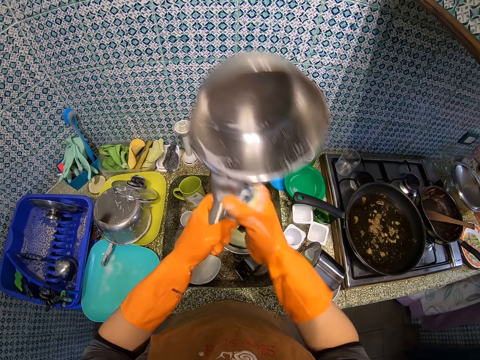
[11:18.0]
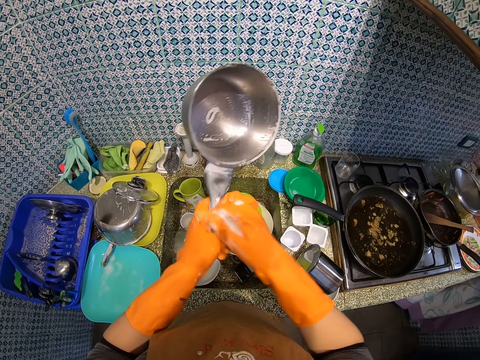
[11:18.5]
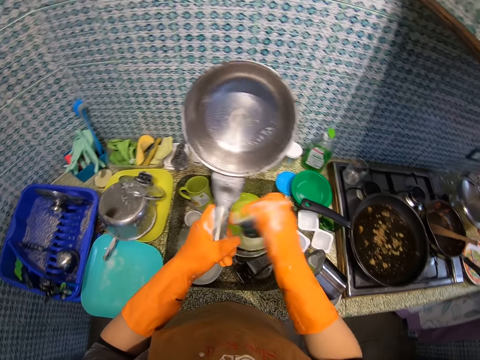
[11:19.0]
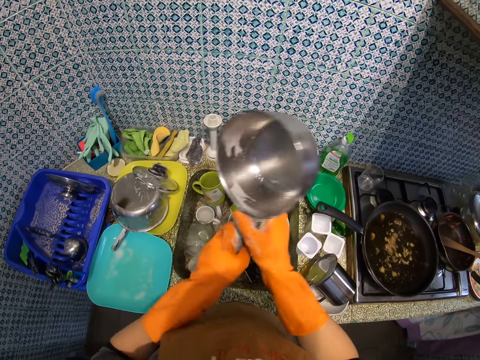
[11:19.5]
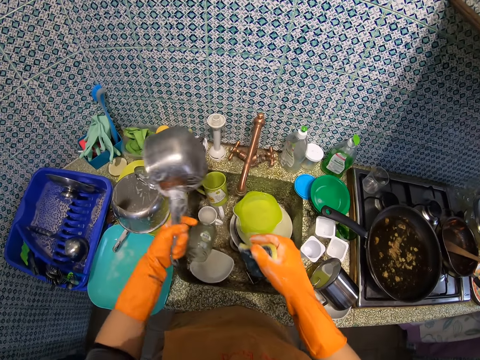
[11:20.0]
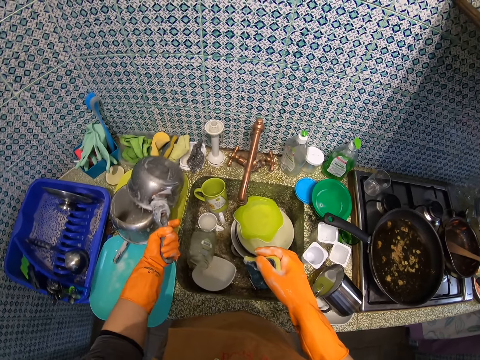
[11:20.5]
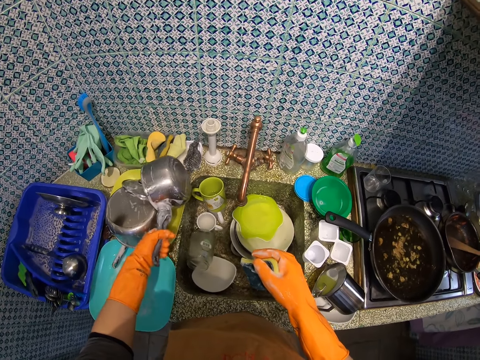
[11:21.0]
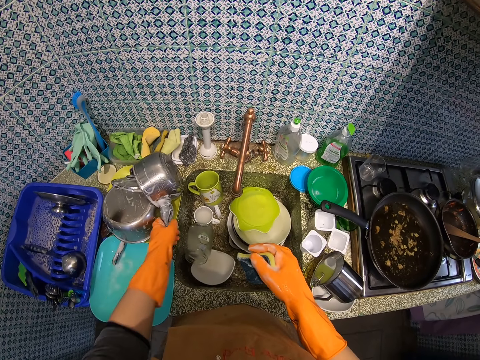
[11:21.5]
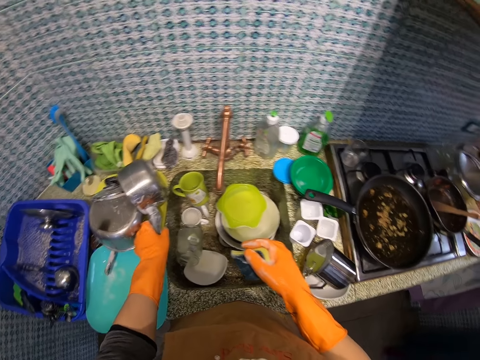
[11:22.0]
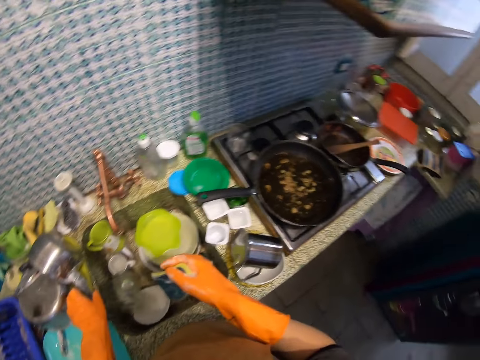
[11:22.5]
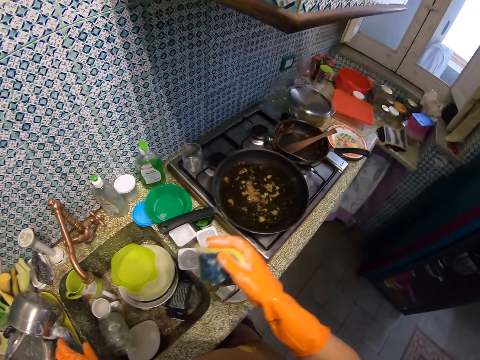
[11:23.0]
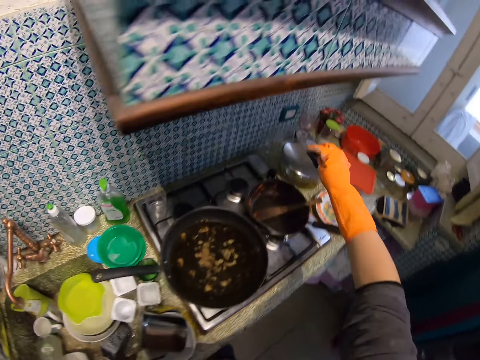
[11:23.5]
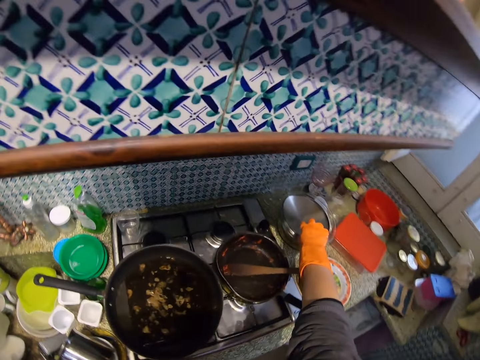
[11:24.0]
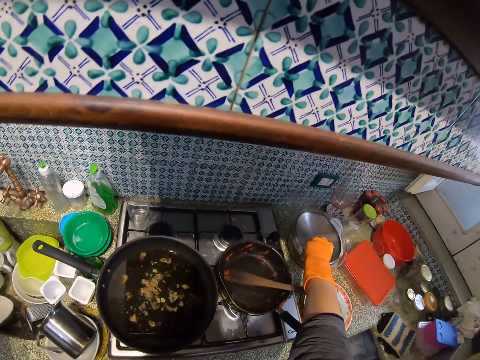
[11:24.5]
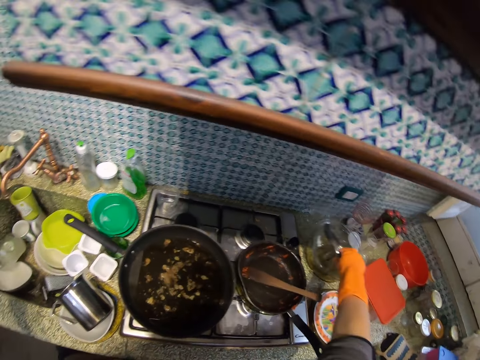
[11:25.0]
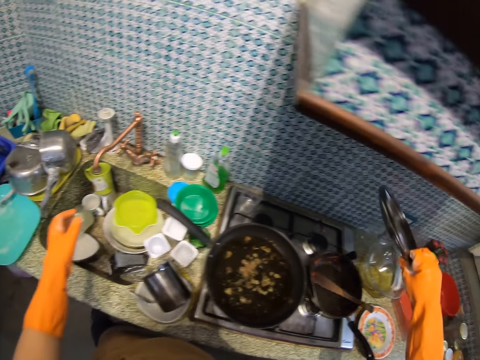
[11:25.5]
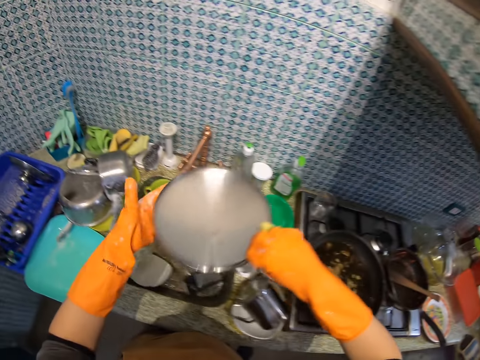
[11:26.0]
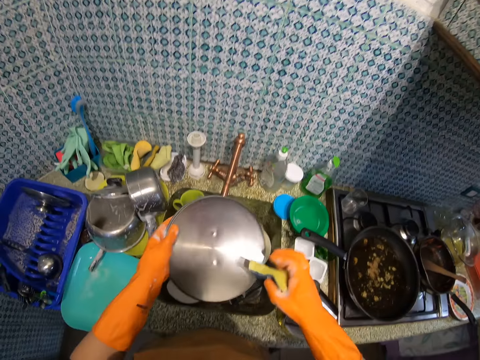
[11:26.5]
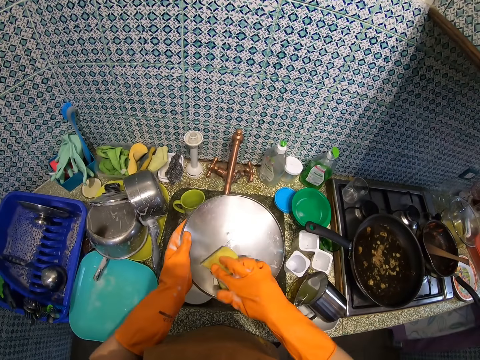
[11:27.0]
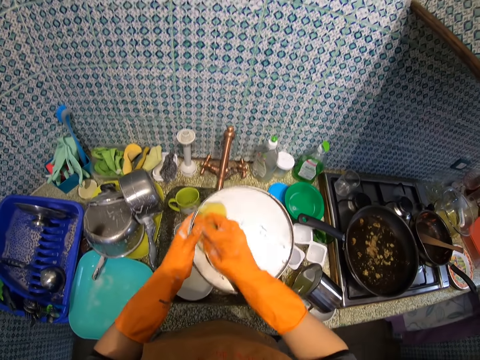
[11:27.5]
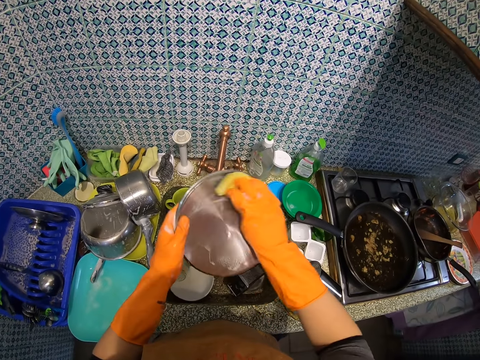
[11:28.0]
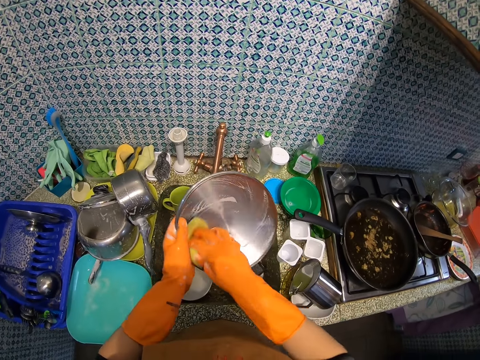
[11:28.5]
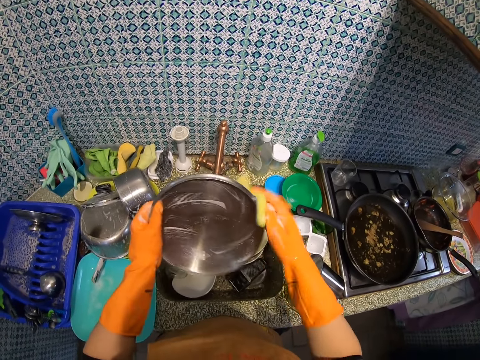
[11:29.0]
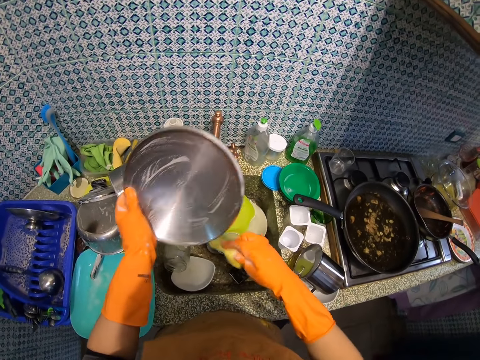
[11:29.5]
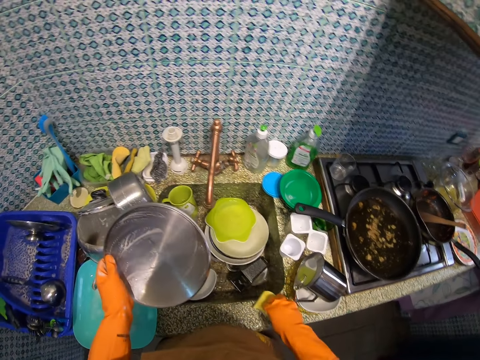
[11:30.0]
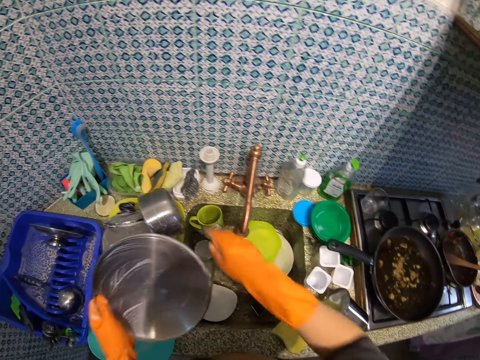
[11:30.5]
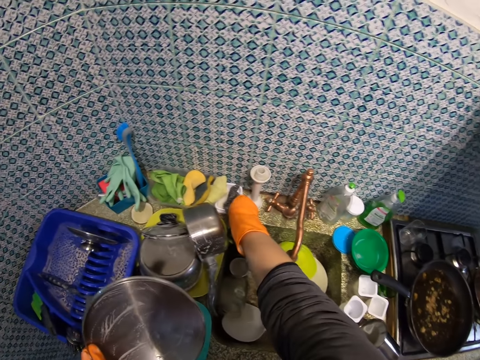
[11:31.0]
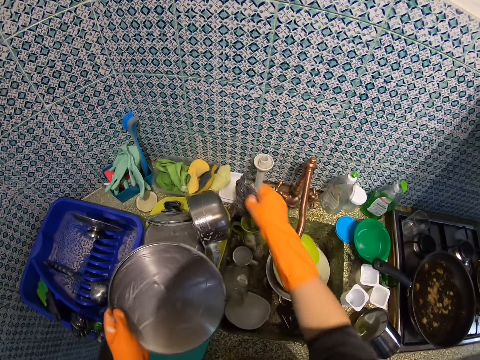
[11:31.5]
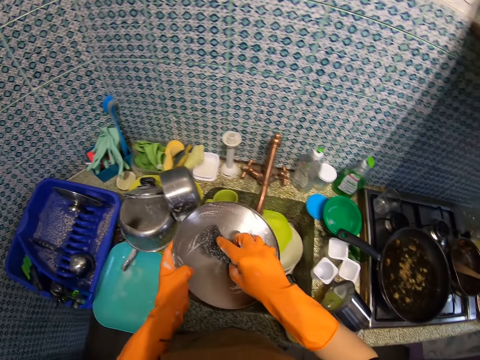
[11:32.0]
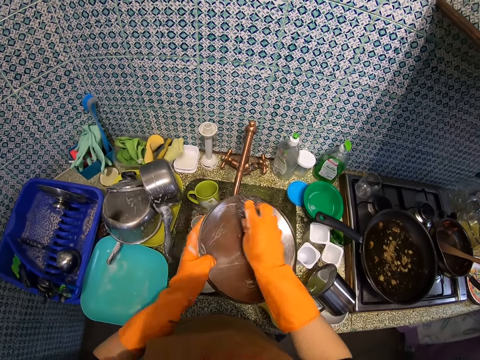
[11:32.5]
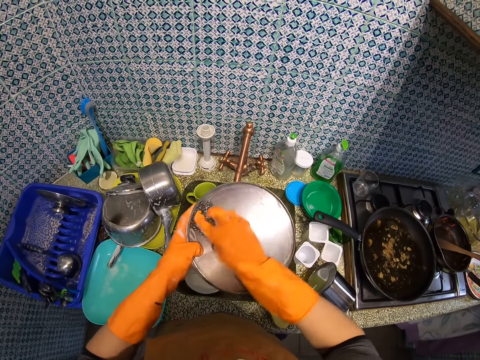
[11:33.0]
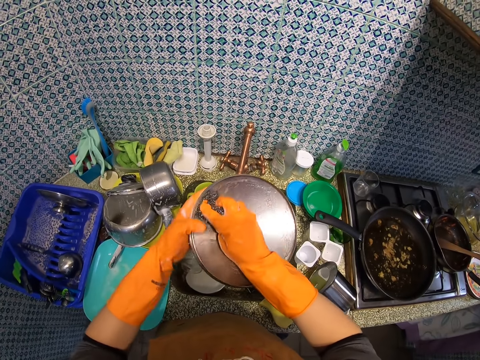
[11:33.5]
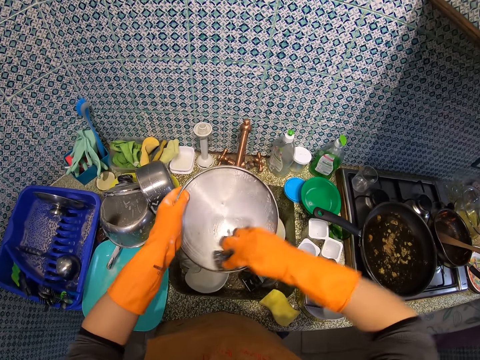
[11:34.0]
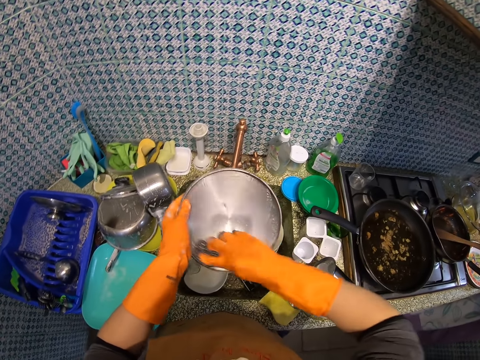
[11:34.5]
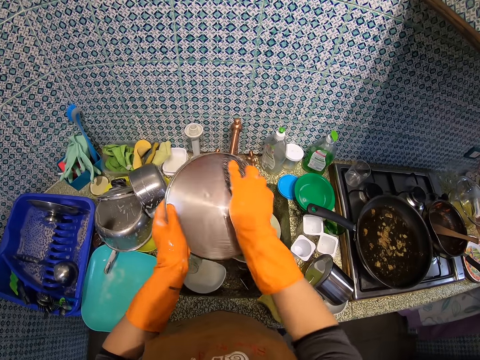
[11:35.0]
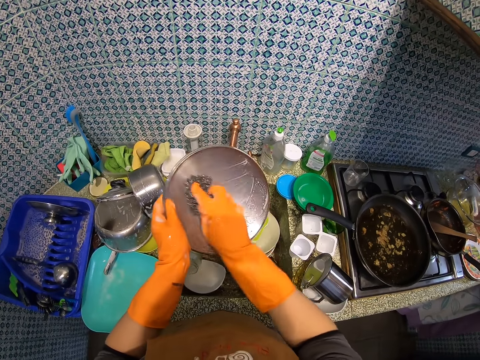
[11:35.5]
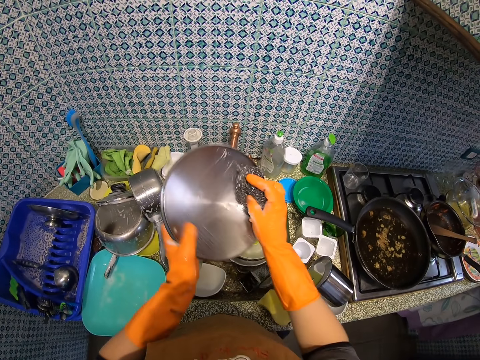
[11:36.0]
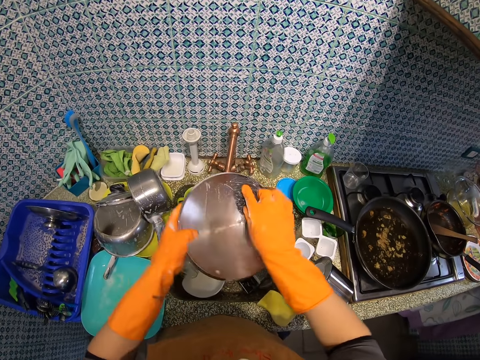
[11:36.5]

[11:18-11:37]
The camera wearer puts the saucepan on the sink slab. They take the saucepan lid, wash the saucepan lid, and put the foam scouring pad on the sink slab. They take the steel wool and scrub the saucepan lid with the steel wool.

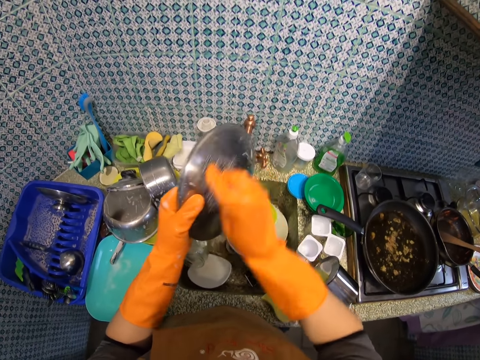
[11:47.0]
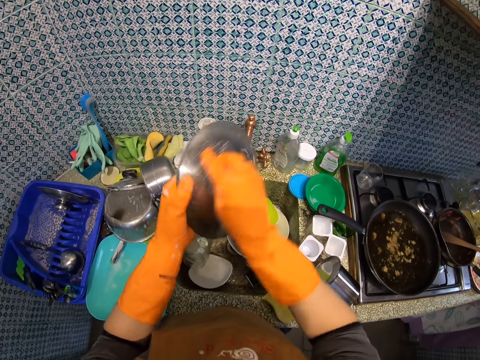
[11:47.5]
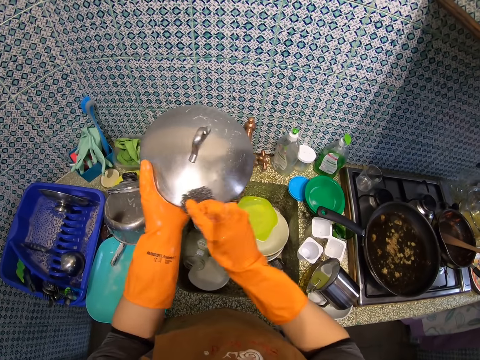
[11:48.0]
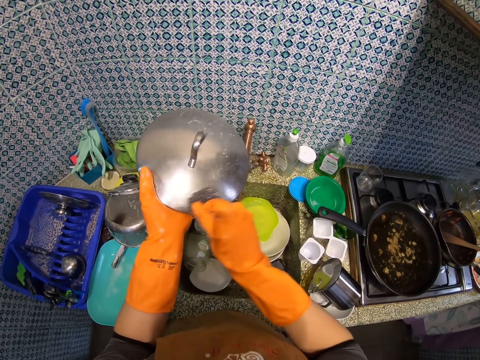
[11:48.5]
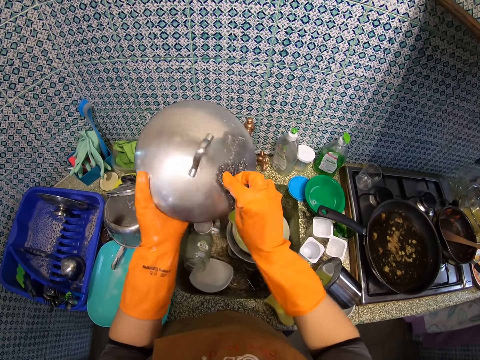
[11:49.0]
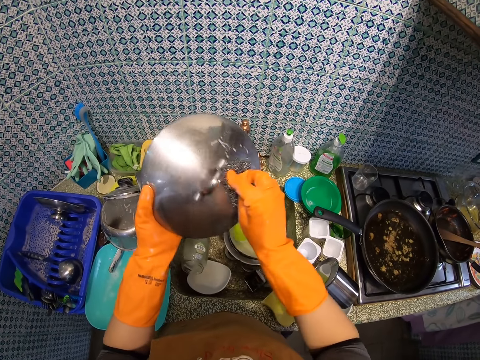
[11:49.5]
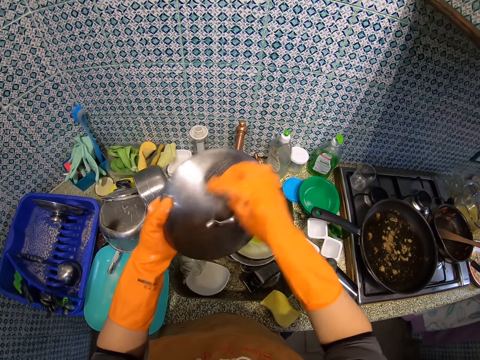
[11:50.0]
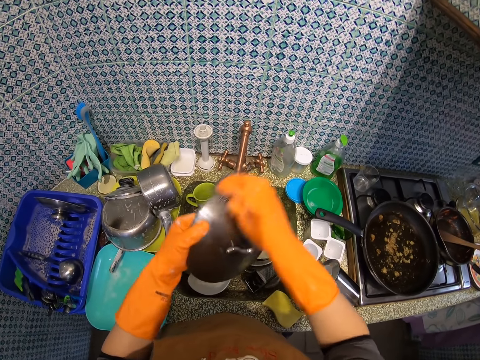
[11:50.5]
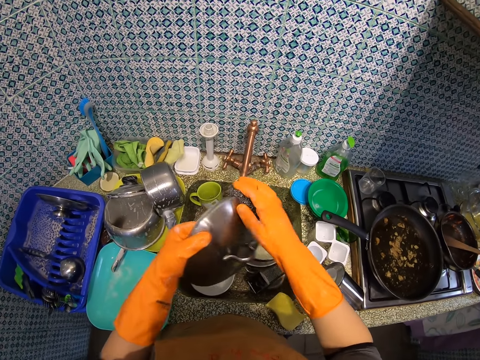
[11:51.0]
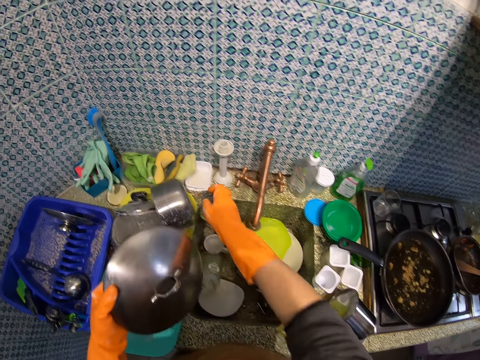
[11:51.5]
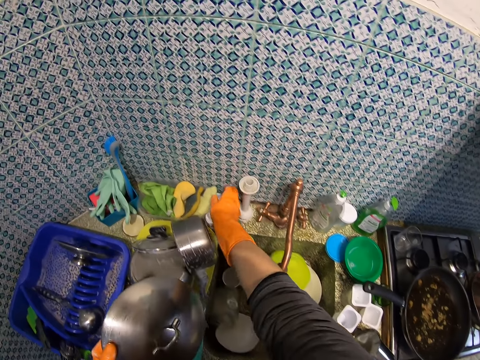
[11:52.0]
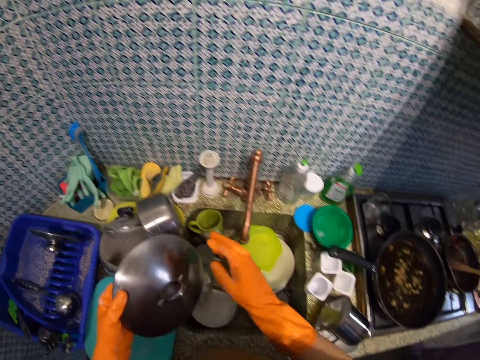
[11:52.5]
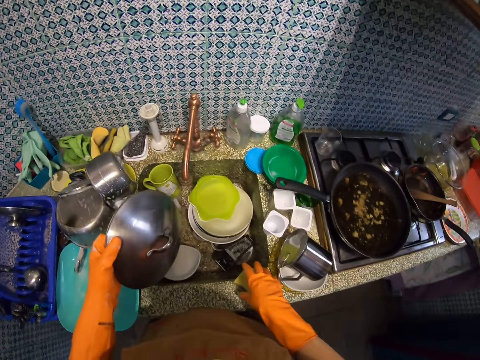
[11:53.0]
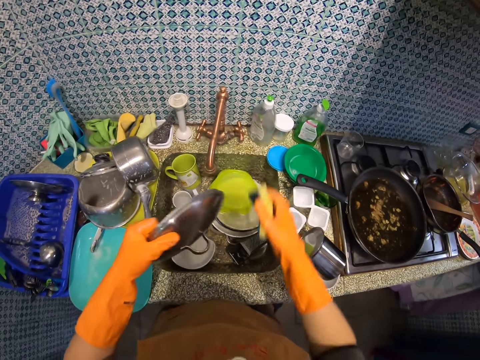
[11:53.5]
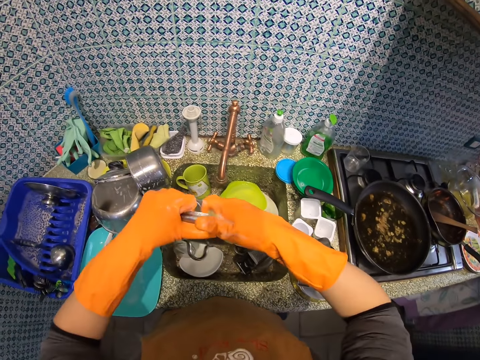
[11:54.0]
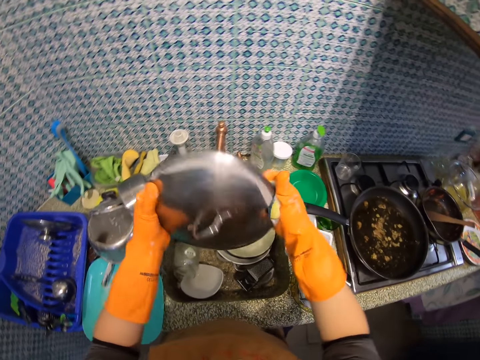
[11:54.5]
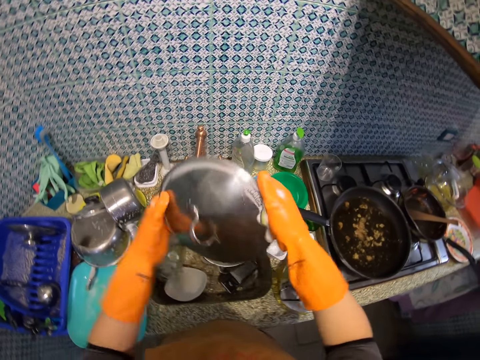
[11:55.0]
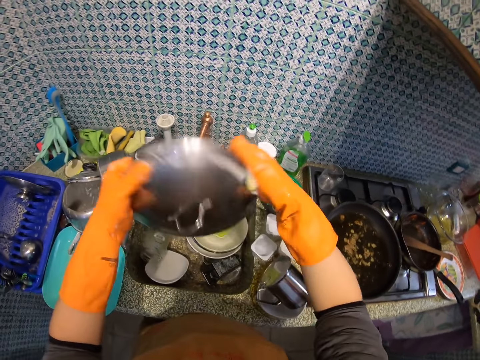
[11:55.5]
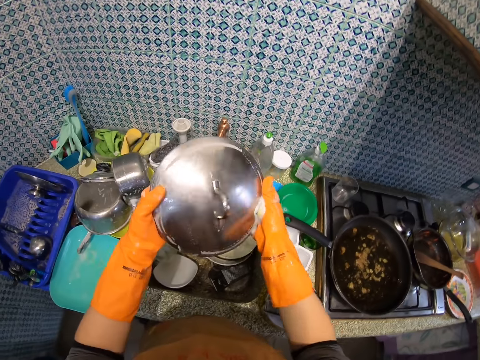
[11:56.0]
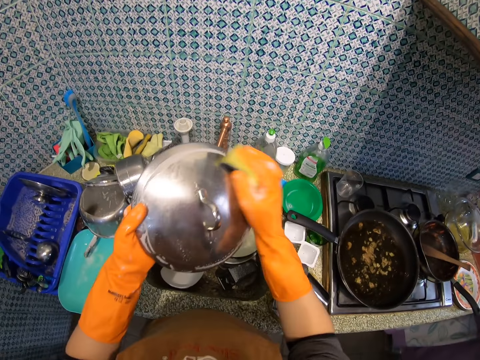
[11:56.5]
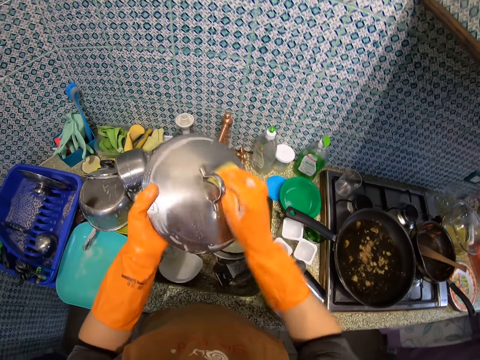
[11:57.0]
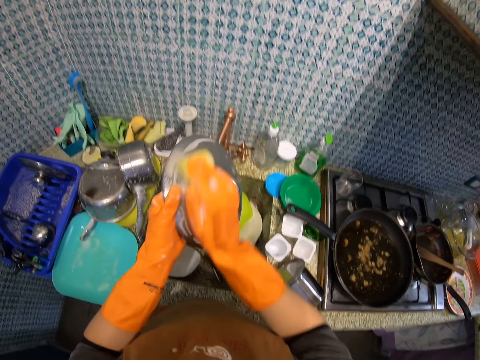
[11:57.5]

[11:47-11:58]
The camera wearer washes the saucepan lid. They put the steel wool on the sink slab, take the foam scouring pad, and scrub the saucepan lid with the foam scouring pad.
